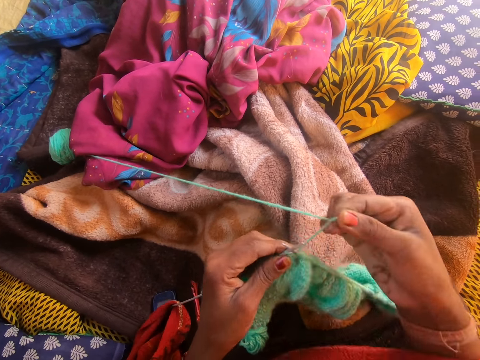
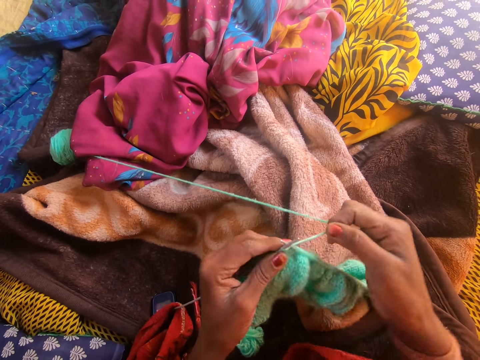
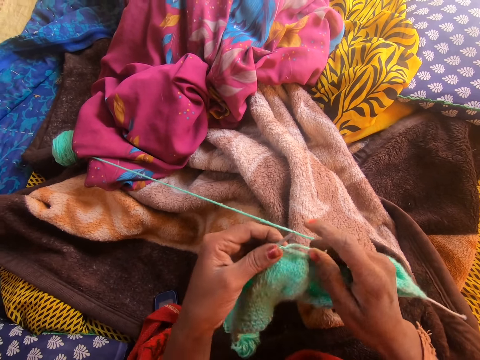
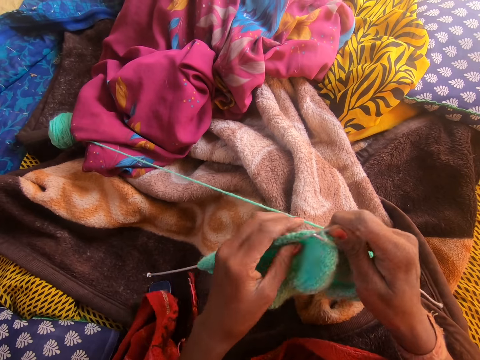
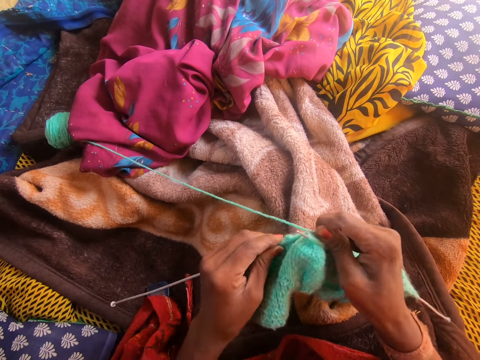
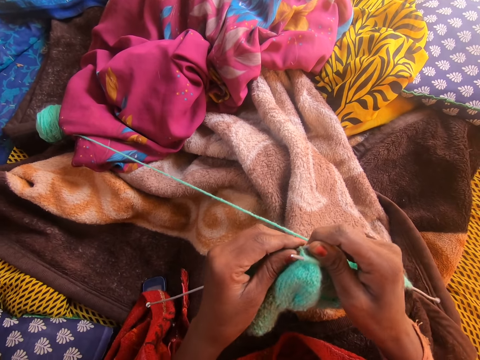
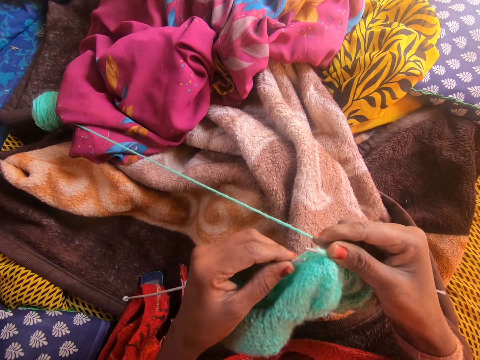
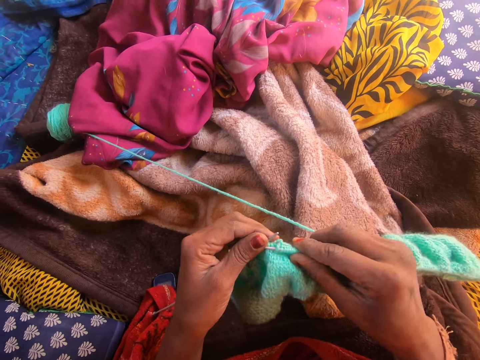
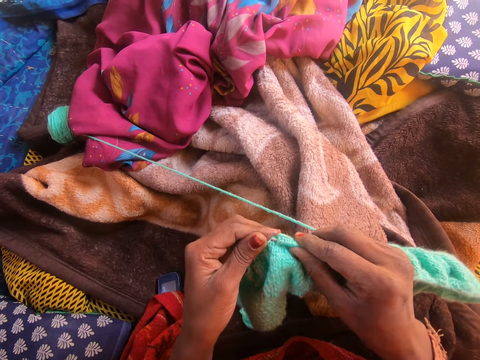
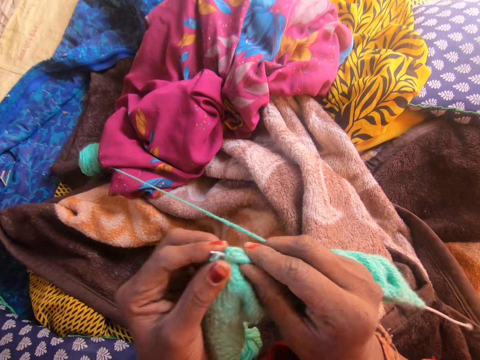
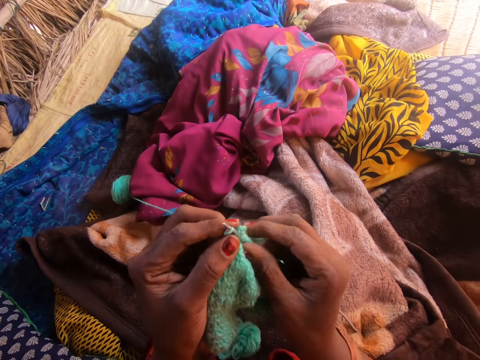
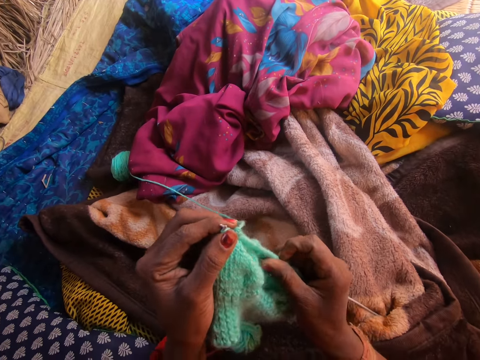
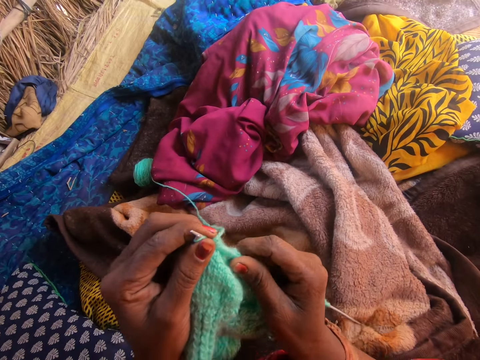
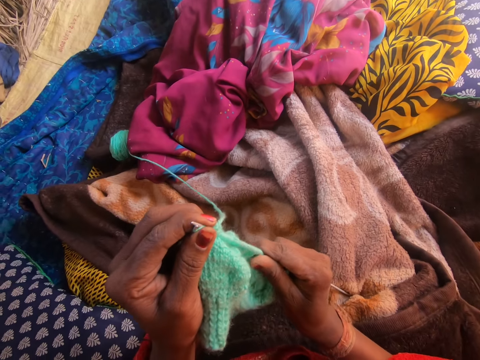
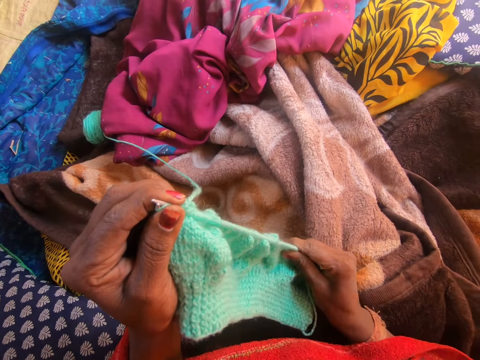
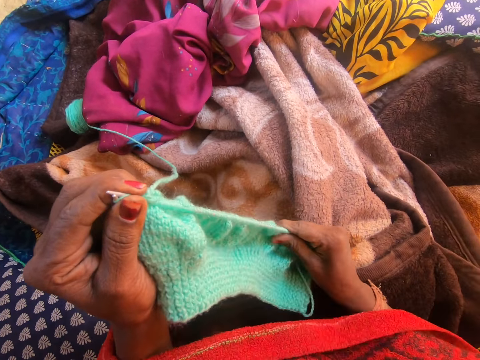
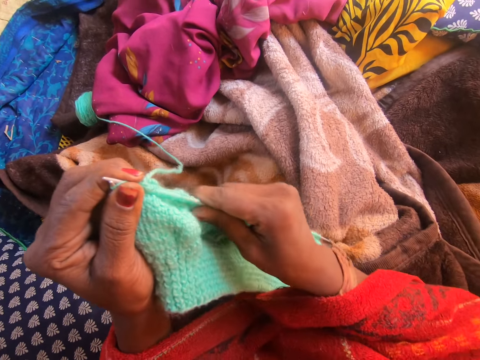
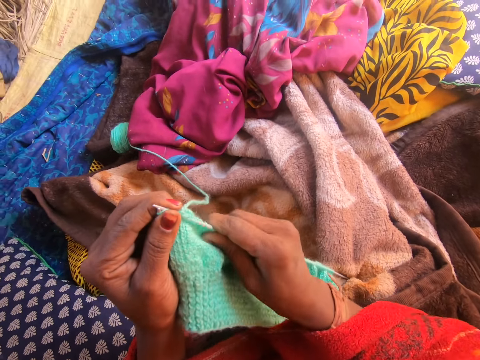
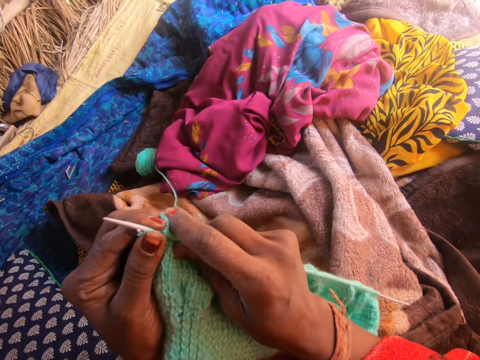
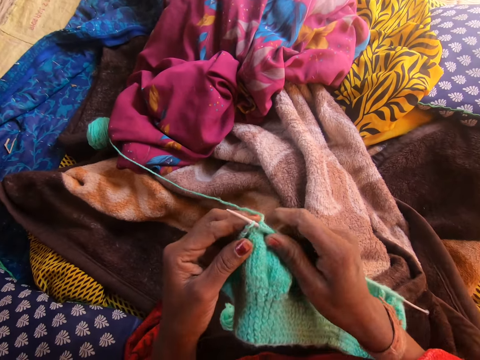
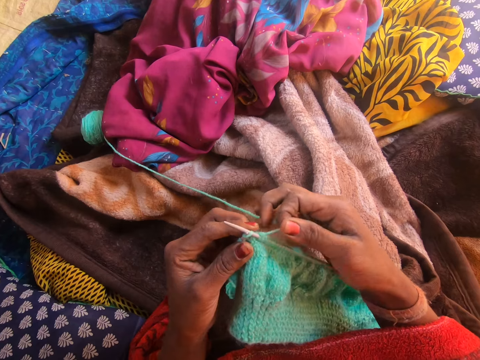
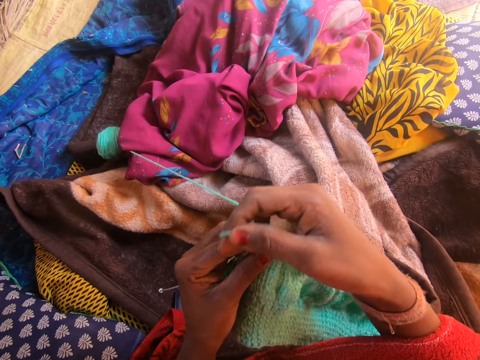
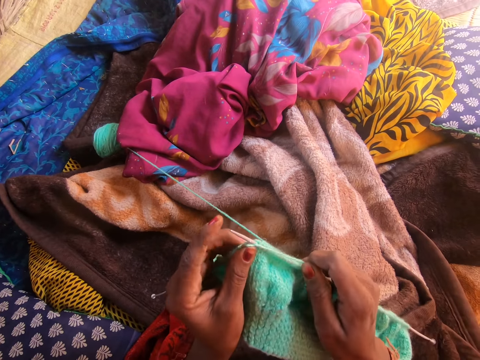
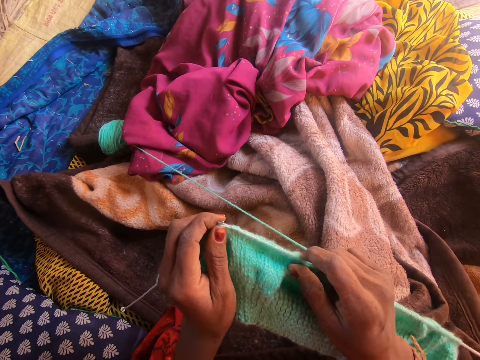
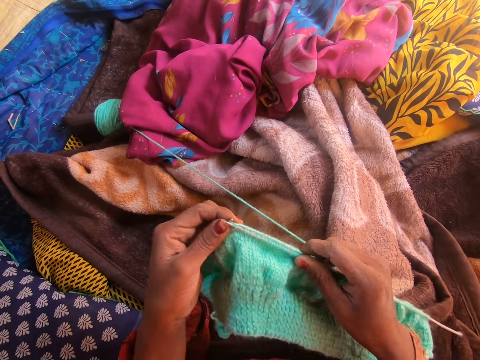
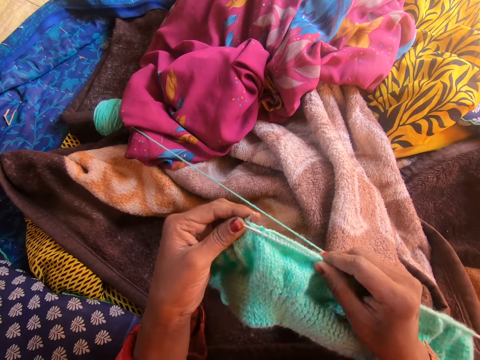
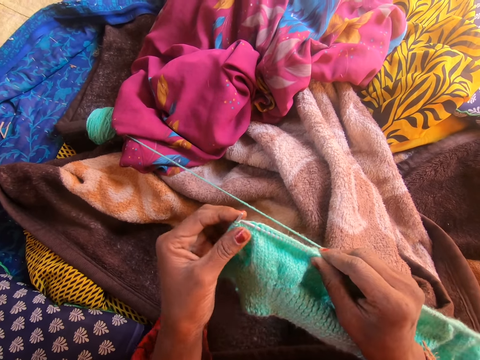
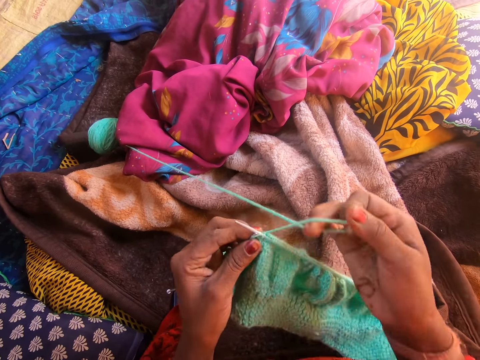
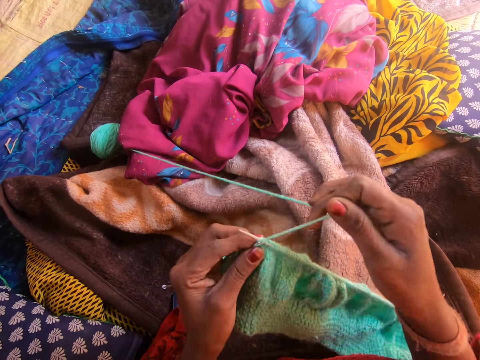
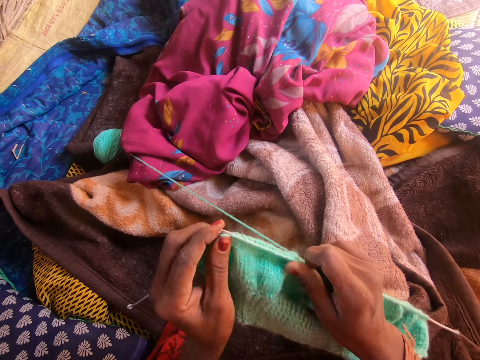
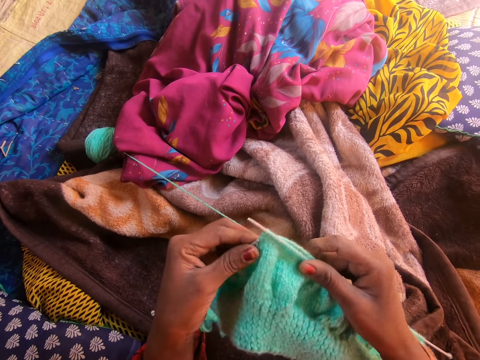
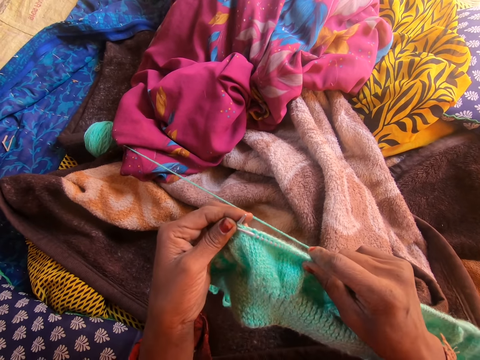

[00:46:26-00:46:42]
The camera wearer adjusts the knitted yarn in the knitting needle with her left hand. She adjusts the knitted yarn in the knitting needle with her right hand. She knits the yarn in the knitting needle with both hands.

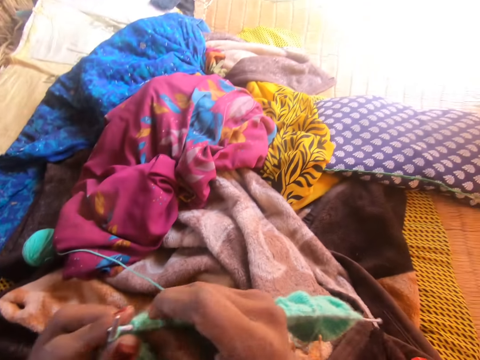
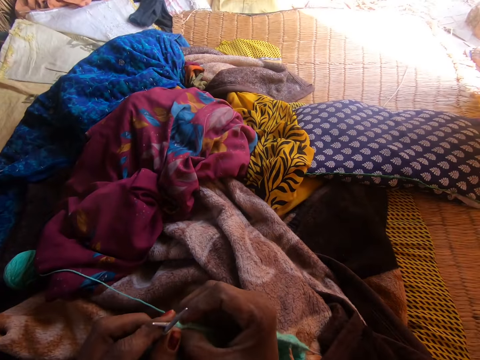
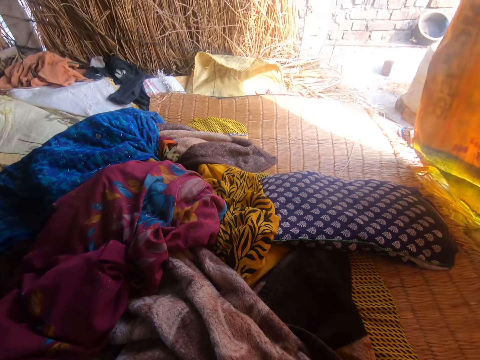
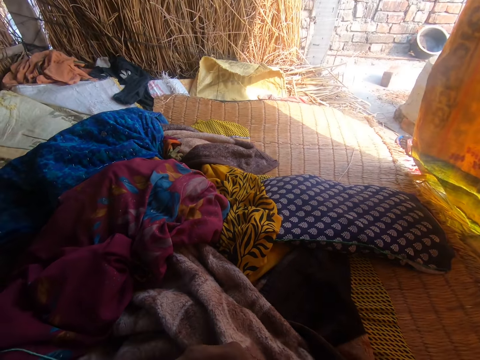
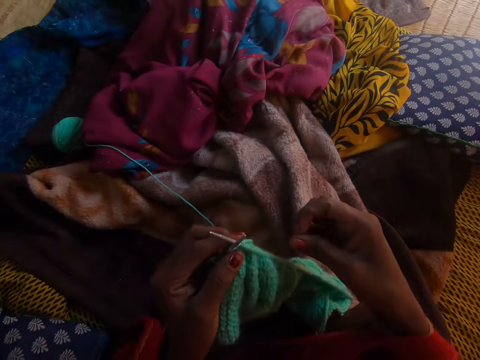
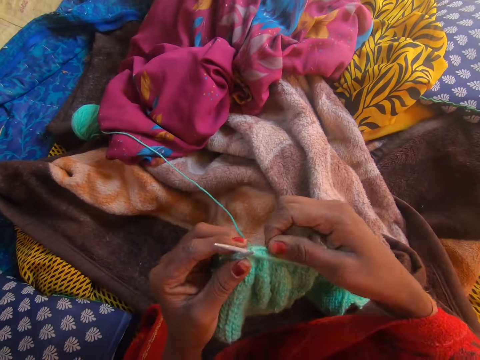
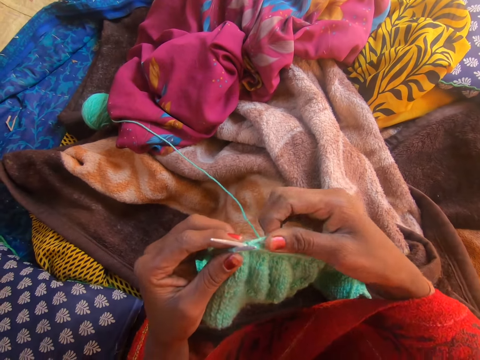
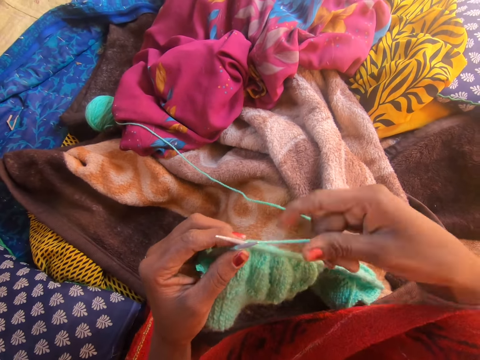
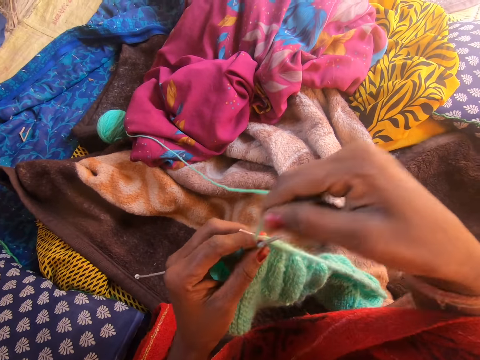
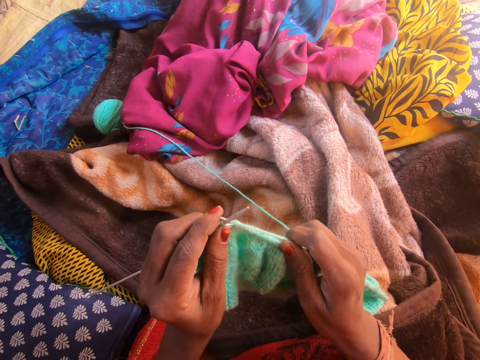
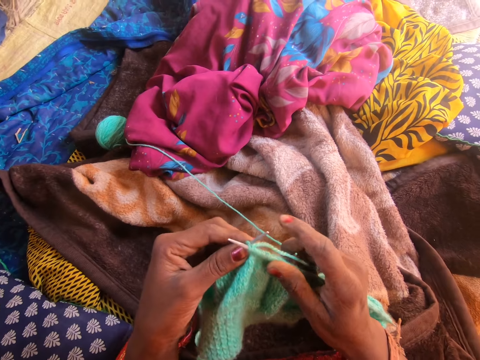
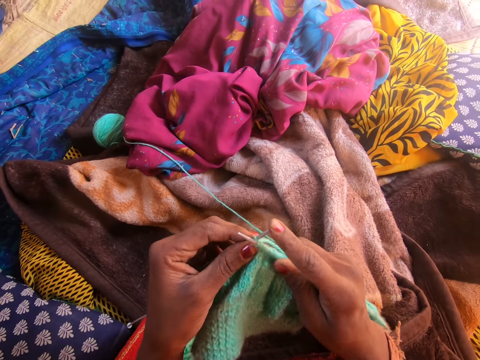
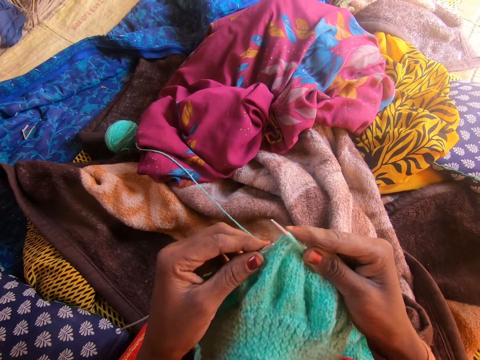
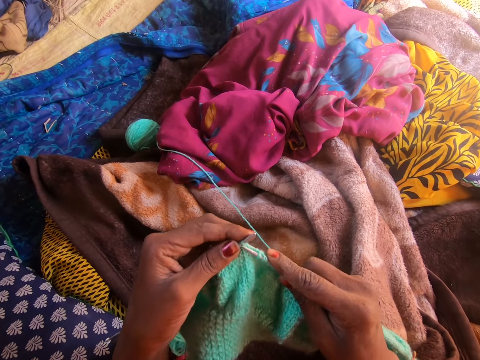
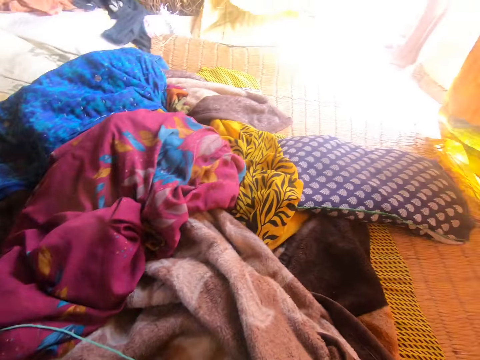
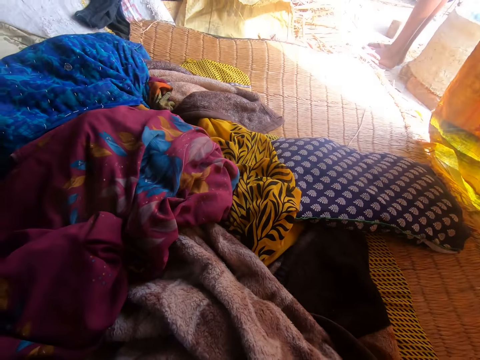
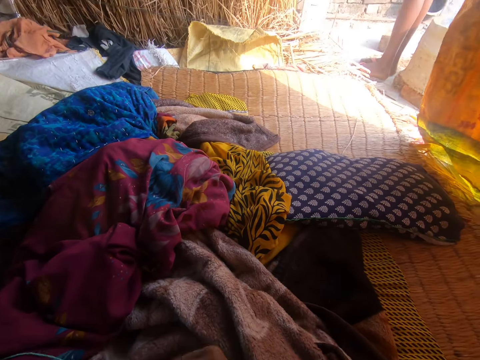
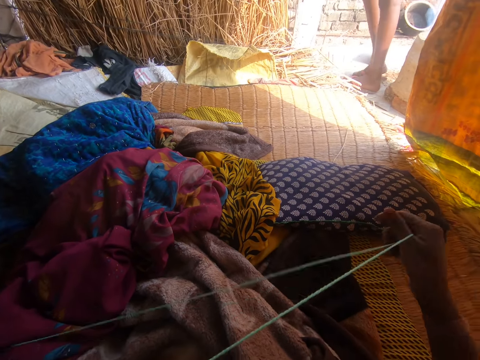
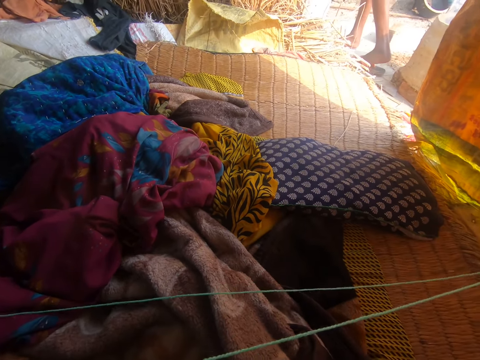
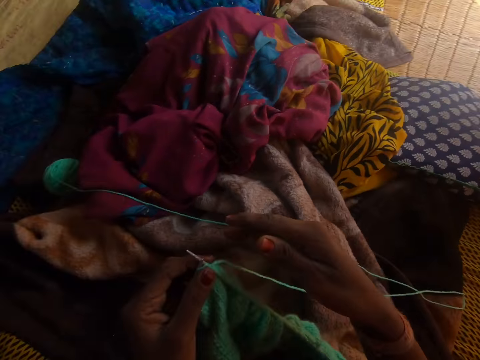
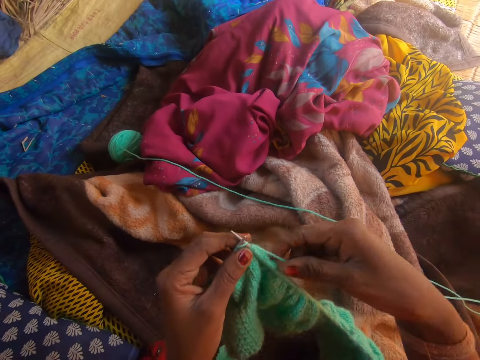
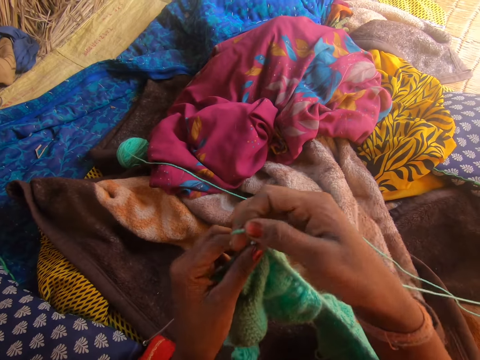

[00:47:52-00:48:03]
The camera wearer looks forward. They look down at the knitted yarn. They knit the yarn in the knitting needle with both hands. They look up. A person stands. The person is at the entrance of the tent. The camera wearer pulls the yarn. The person walks away.
